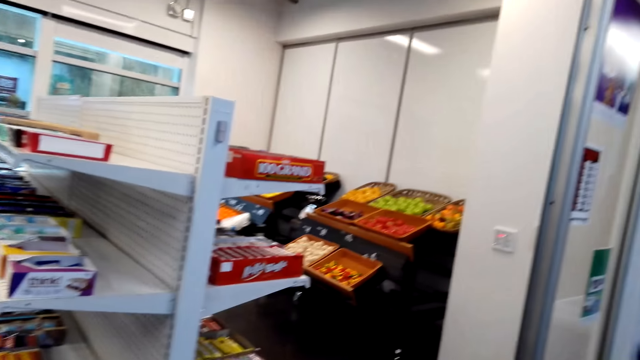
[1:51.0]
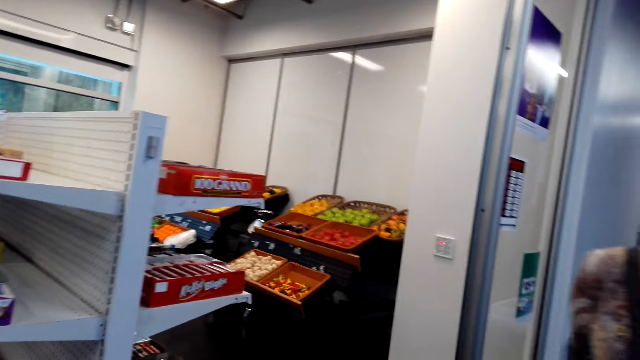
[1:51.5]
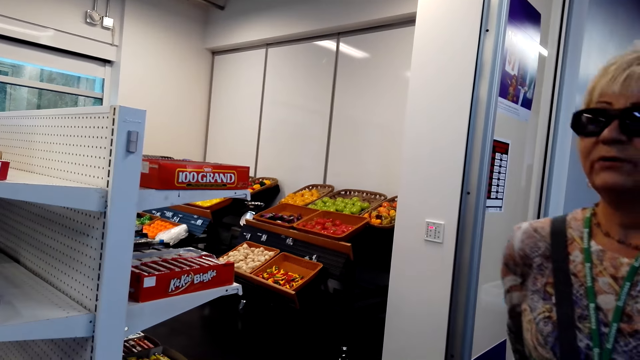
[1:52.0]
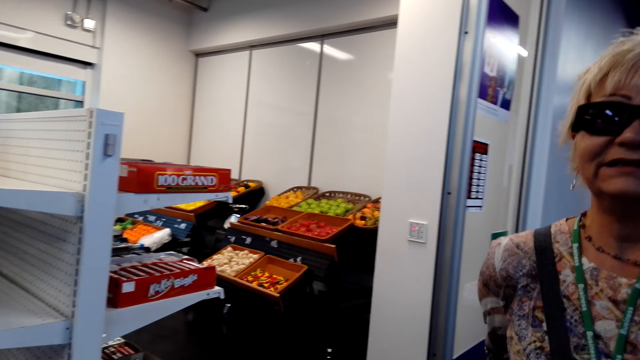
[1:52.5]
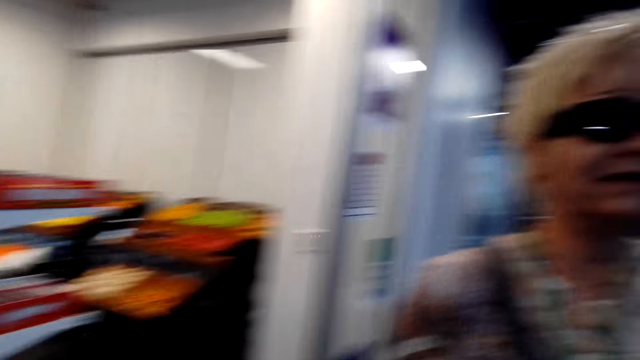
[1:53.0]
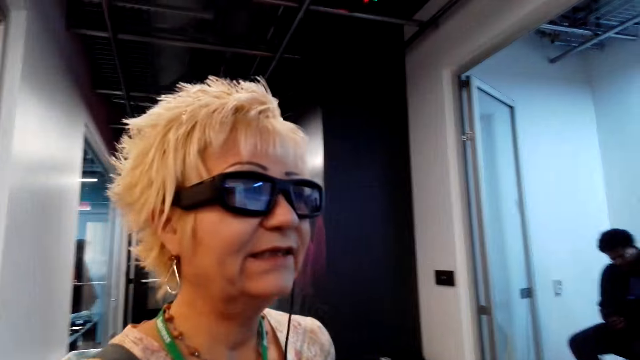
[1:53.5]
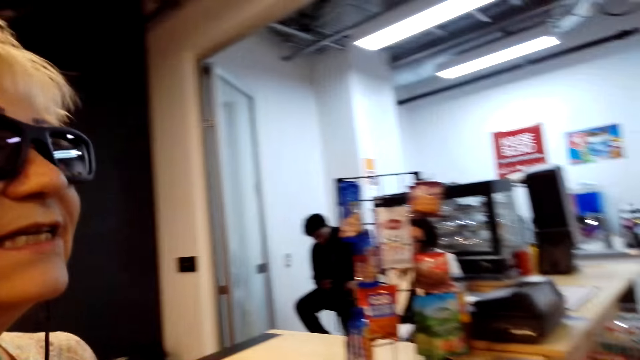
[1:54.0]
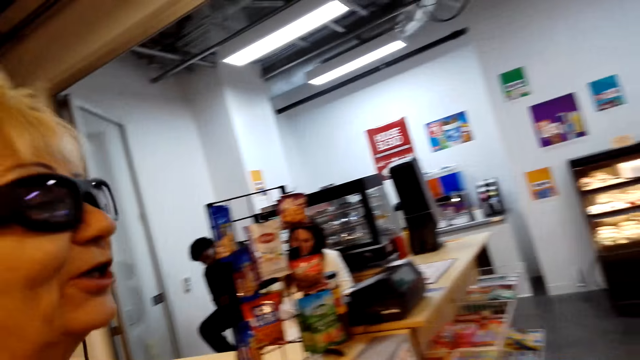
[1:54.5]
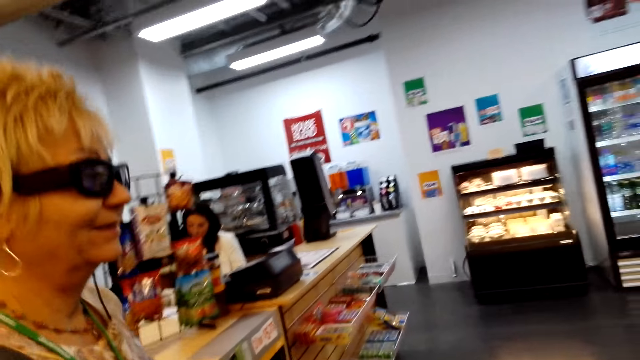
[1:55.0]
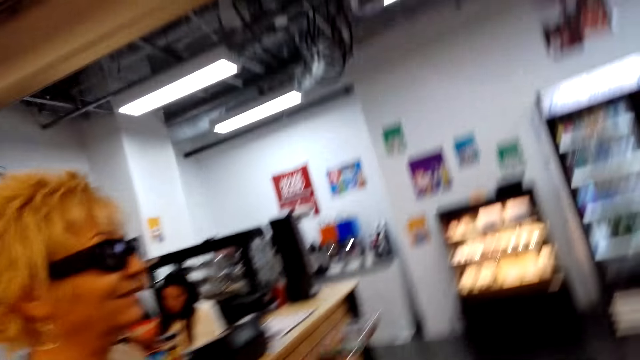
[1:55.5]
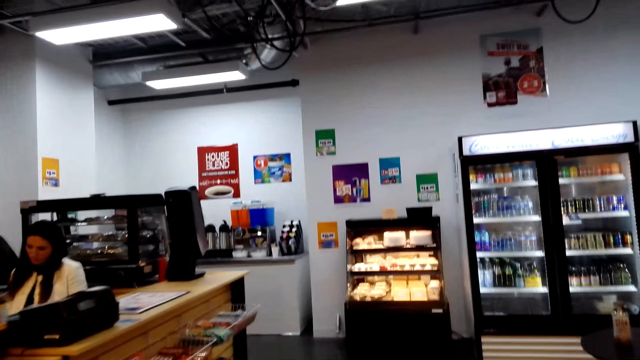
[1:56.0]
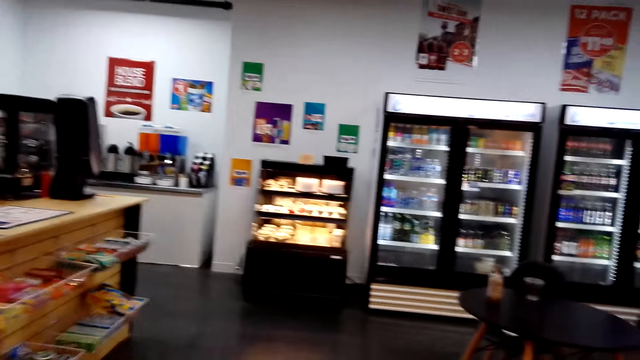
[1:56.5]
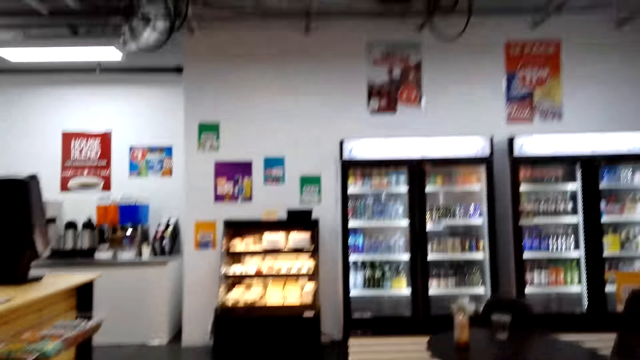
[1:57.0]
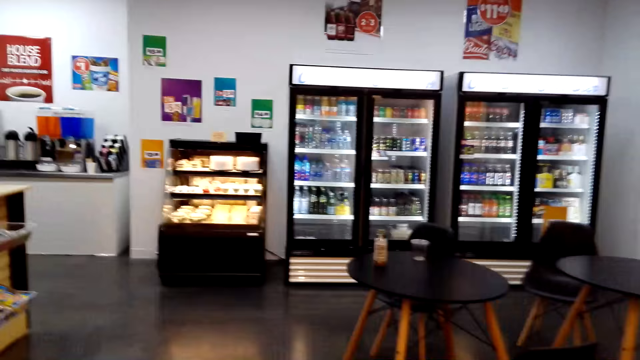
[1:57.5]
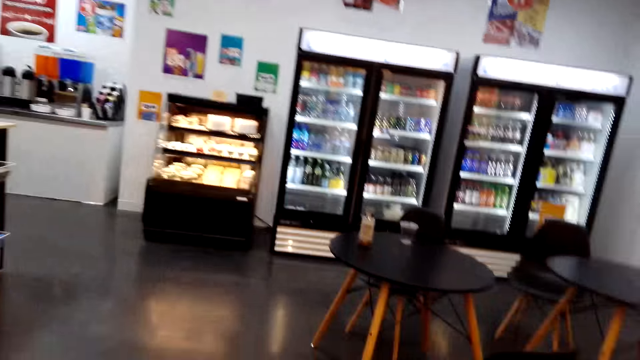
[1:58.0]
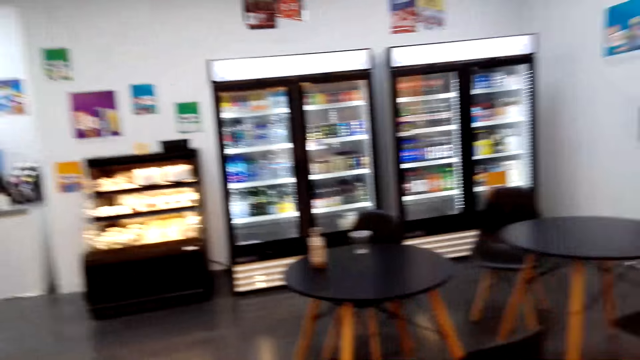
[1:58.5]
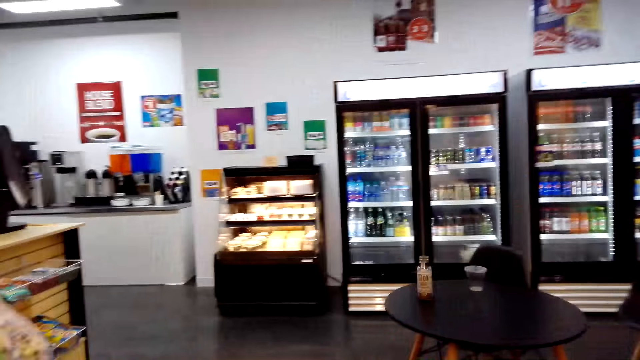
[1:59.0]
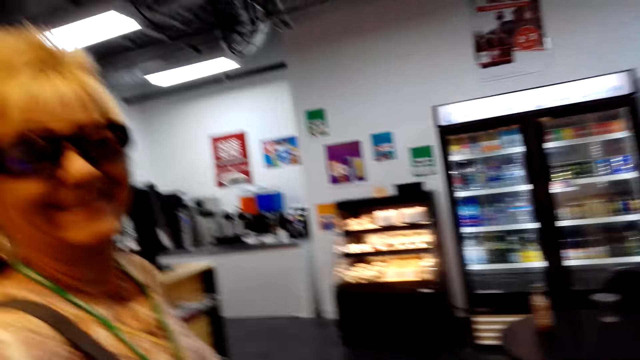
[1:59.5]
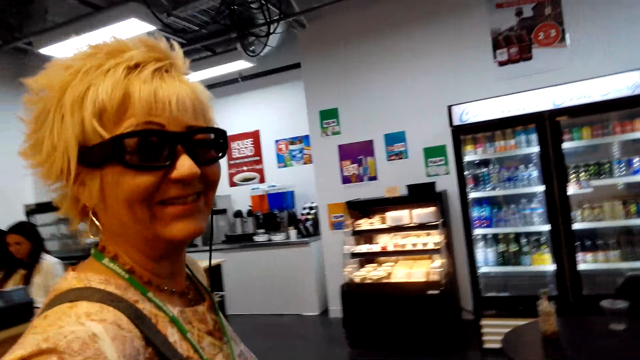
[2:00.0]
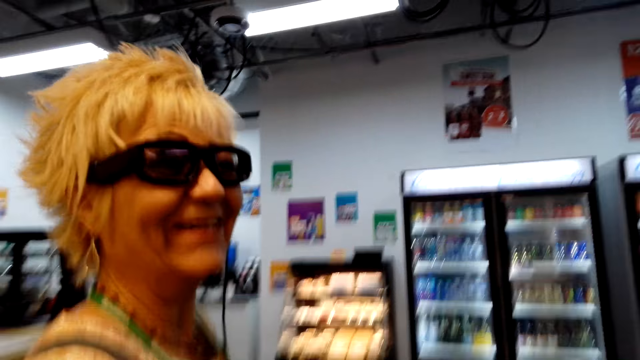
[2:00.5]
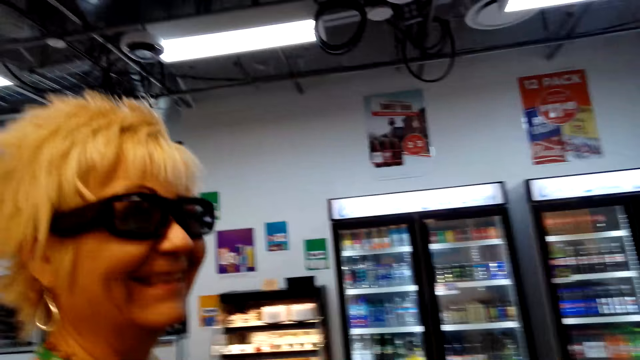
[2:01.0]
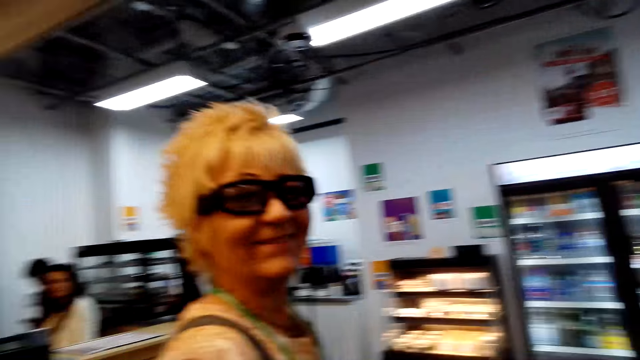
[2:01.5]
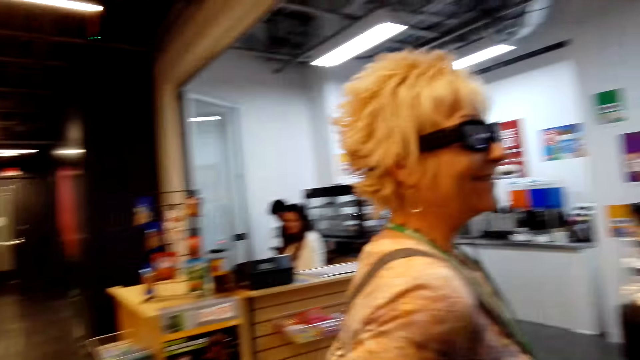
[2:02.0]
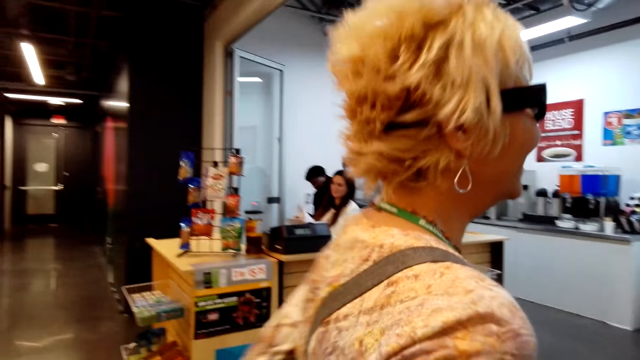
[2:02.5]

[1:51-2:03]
The woman talks. The woman moves around. The camera wearer looks around. They look at the woman. They communicate with the woman.

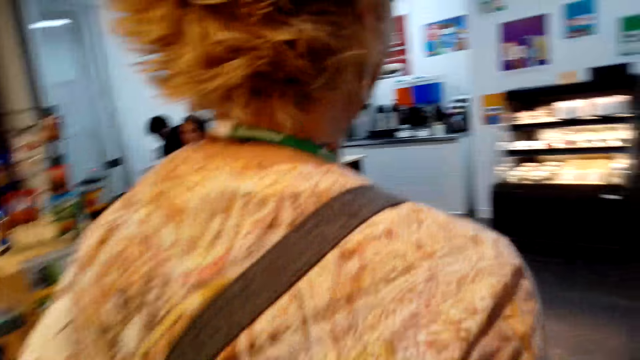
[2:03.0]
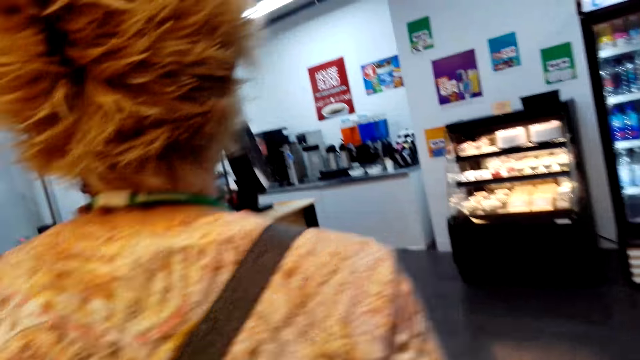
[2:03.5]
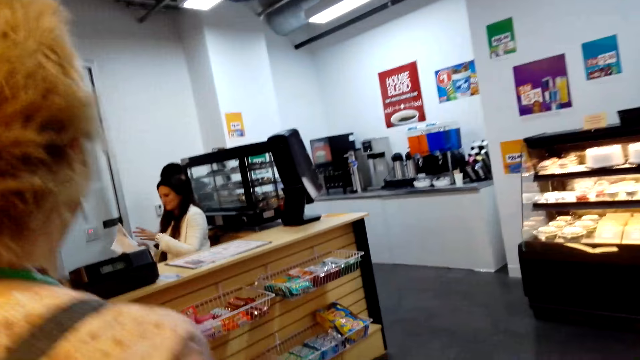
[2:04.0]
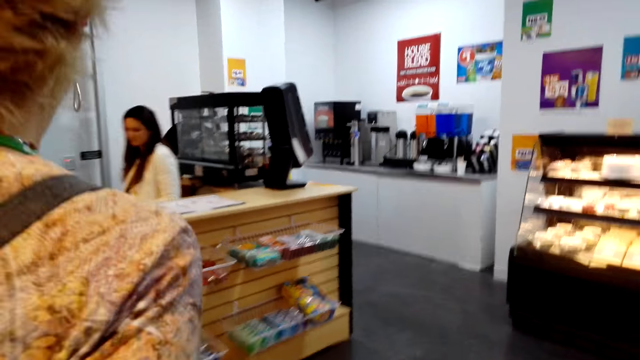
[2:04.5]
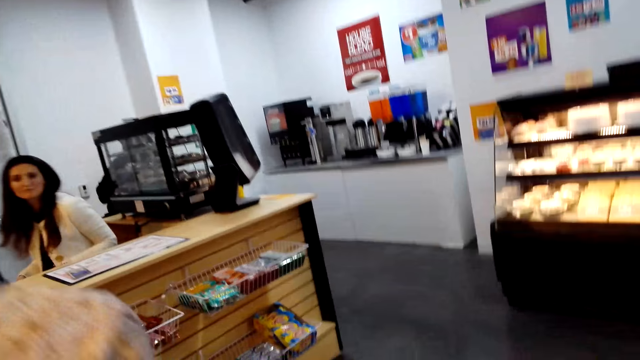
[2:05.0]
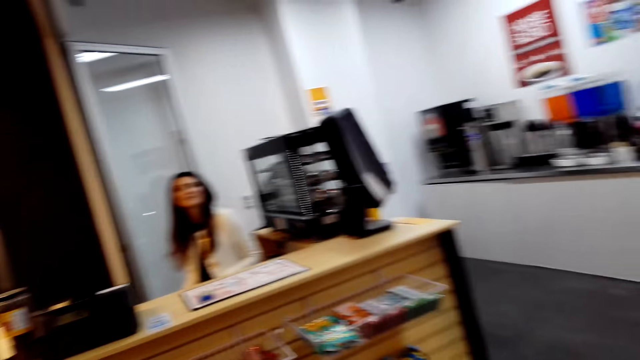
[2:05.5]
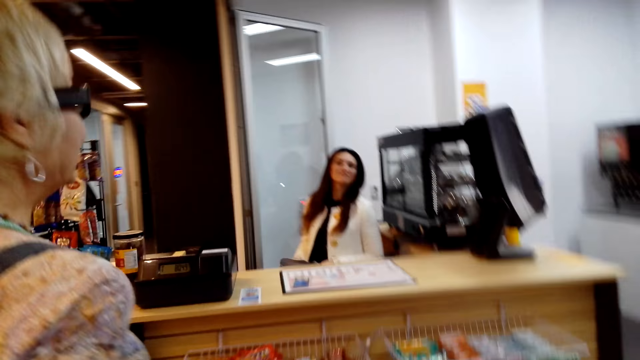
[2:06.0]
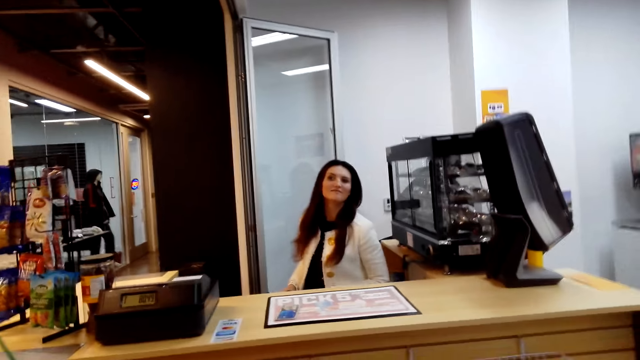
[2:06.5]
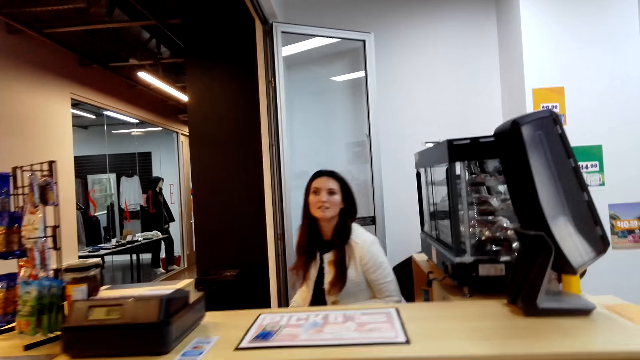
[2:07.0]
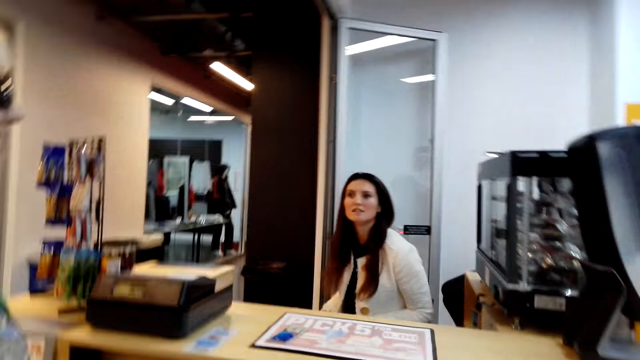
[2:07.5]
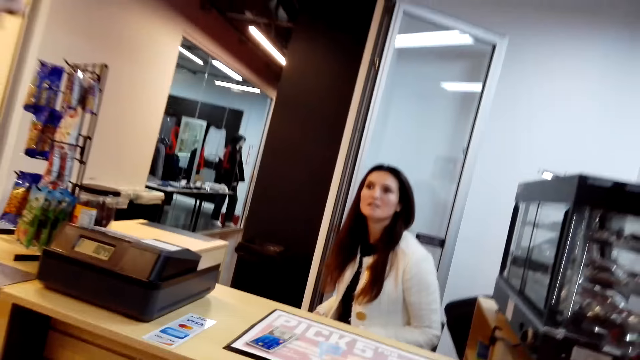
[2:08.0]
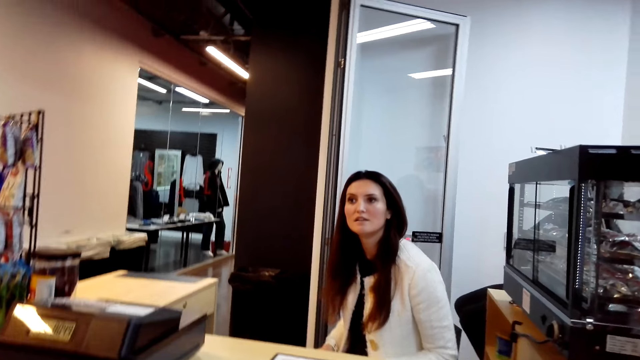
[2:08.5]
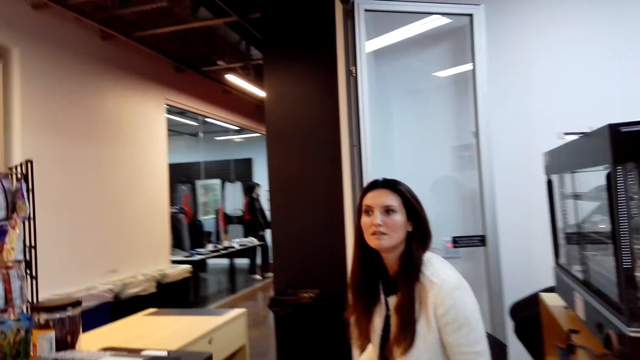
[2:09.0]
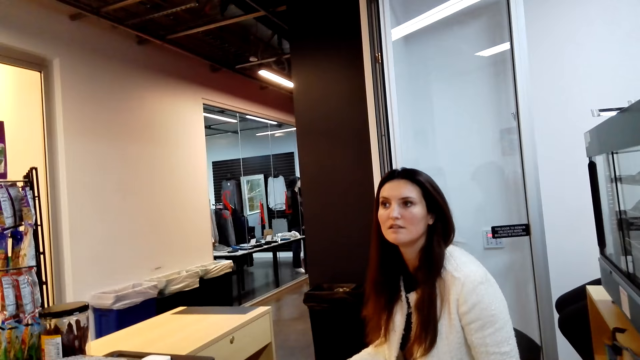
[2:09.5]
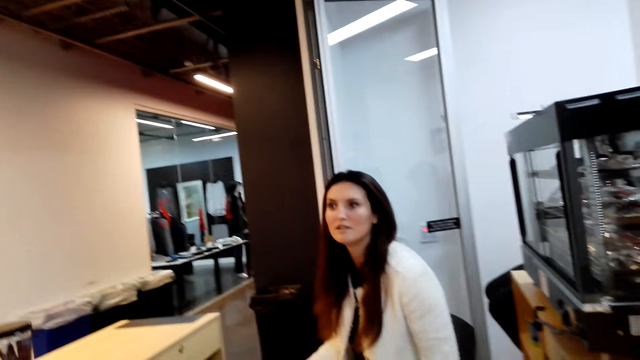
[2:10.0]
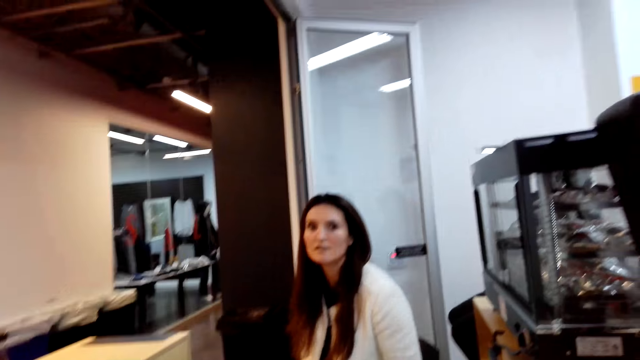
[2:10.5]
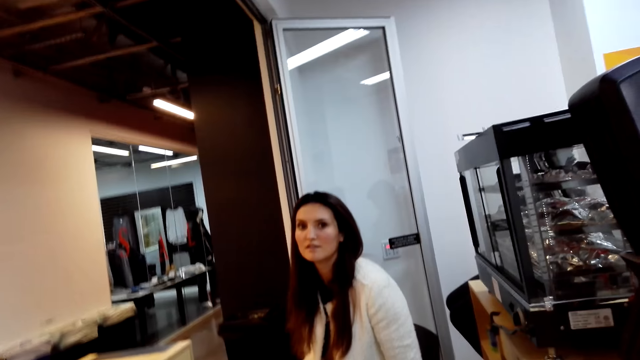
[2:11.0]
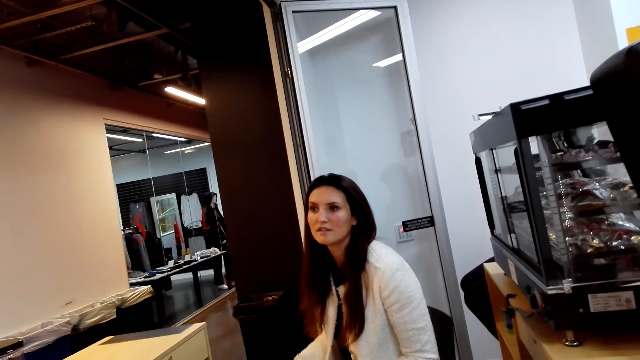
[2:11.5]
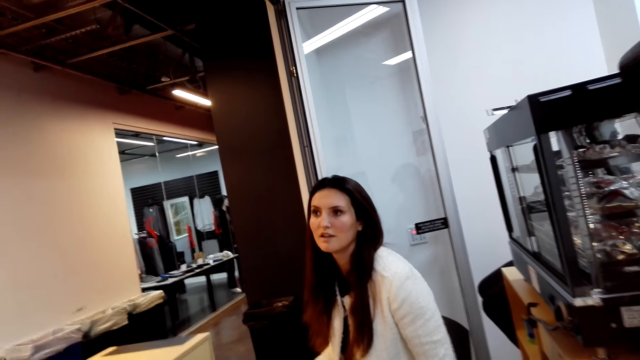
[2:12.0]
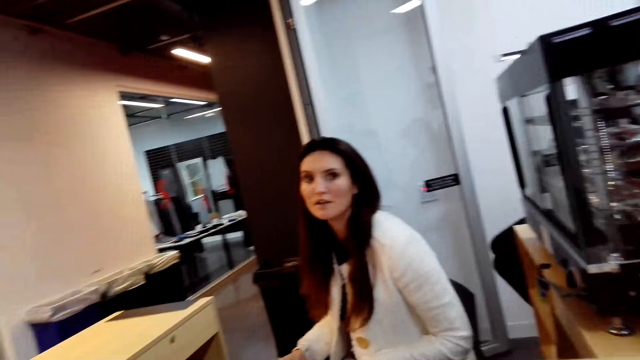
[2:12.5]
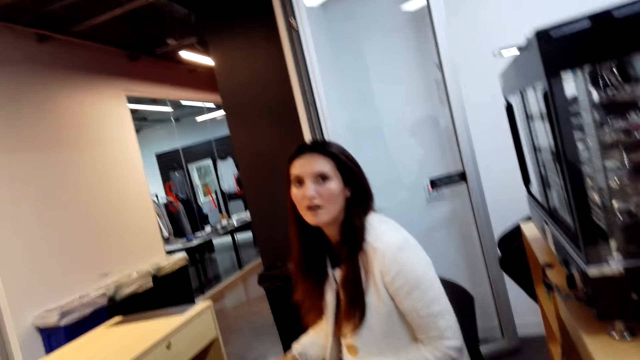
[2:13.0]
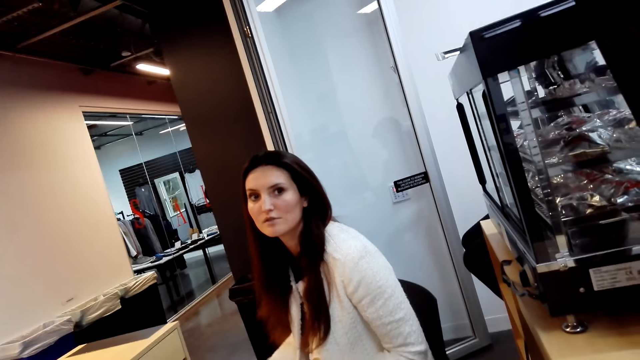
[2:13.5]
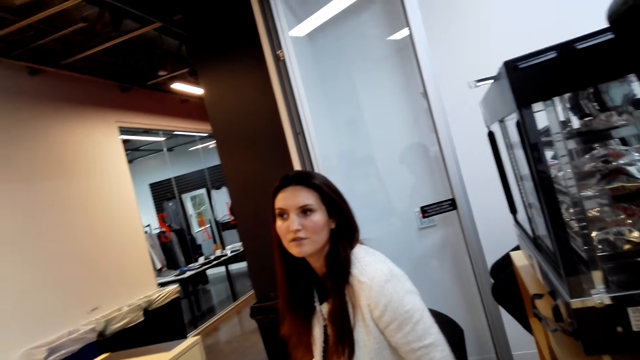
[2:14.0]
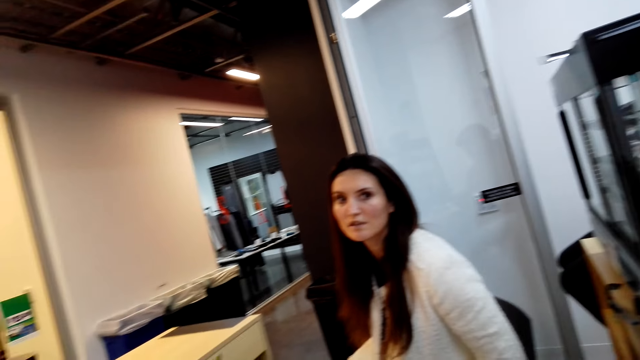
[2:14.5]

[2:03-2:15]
The woman walks. The camera wearer looks at the cashier. The woman communicates to the cashier. The camera wearer communicates with the cashier.
